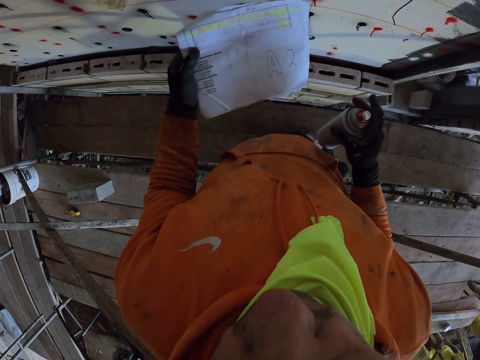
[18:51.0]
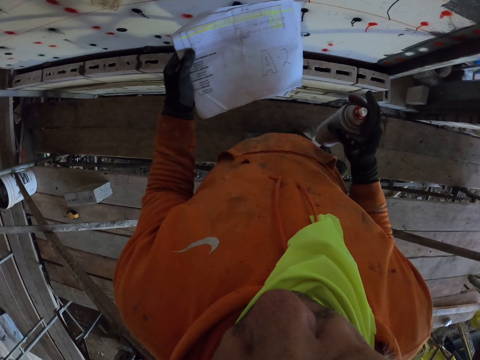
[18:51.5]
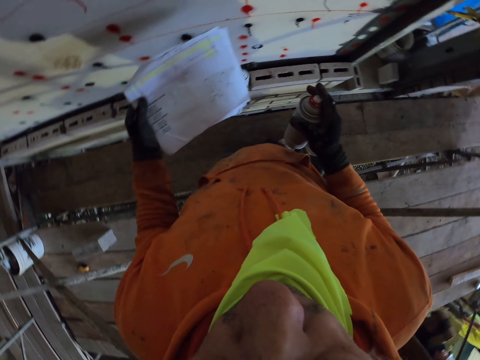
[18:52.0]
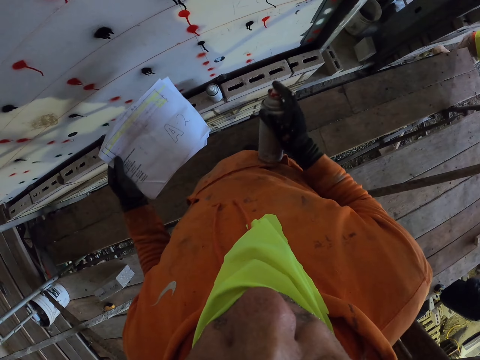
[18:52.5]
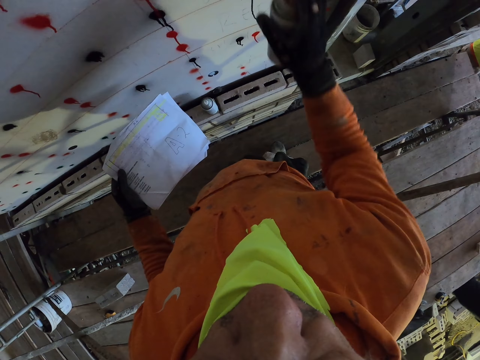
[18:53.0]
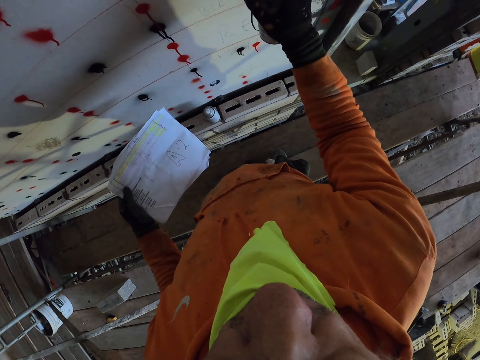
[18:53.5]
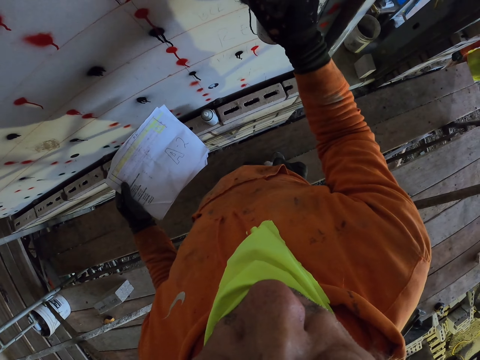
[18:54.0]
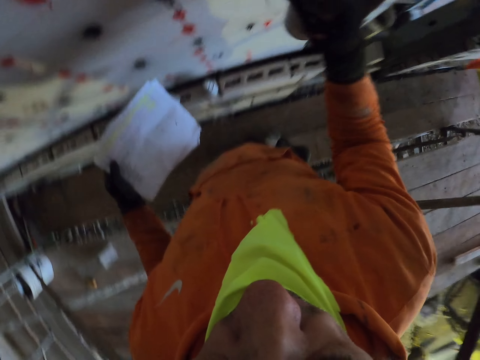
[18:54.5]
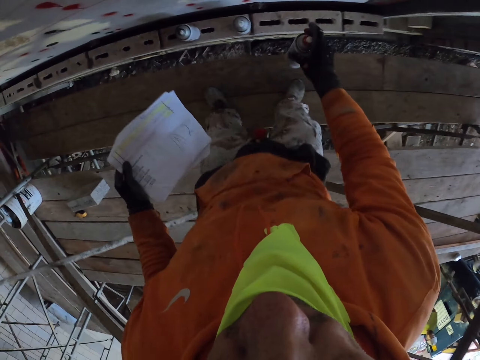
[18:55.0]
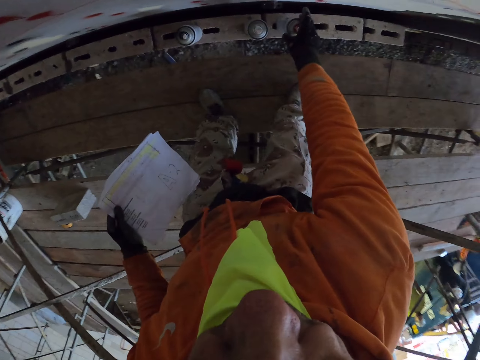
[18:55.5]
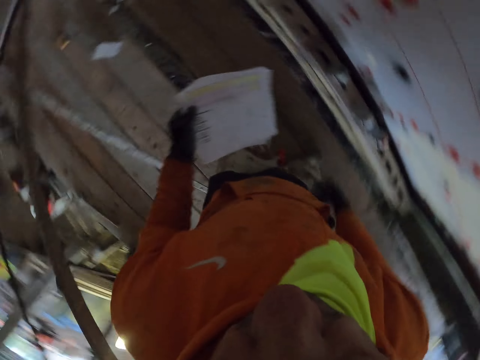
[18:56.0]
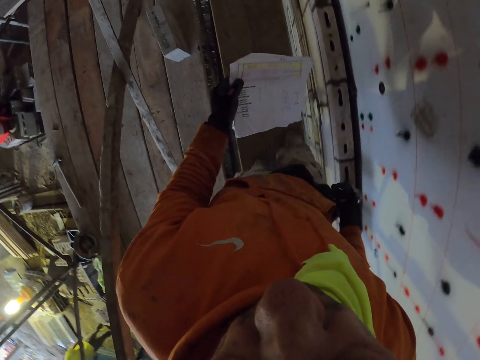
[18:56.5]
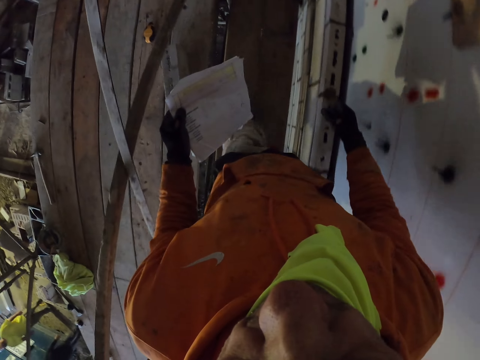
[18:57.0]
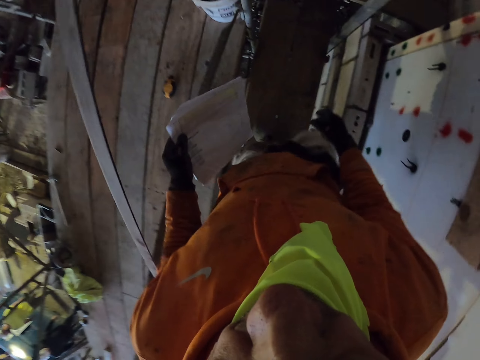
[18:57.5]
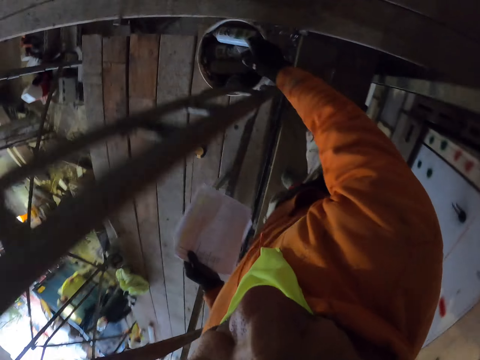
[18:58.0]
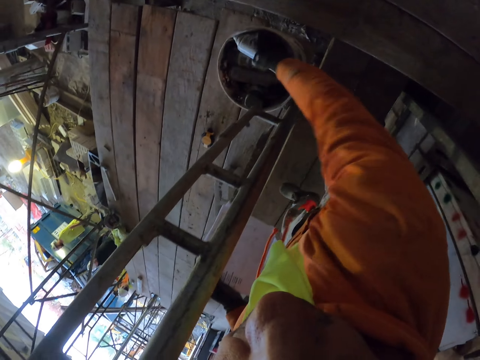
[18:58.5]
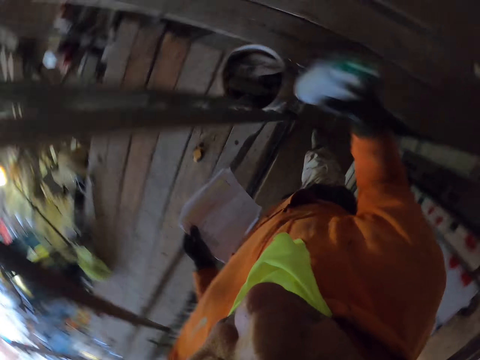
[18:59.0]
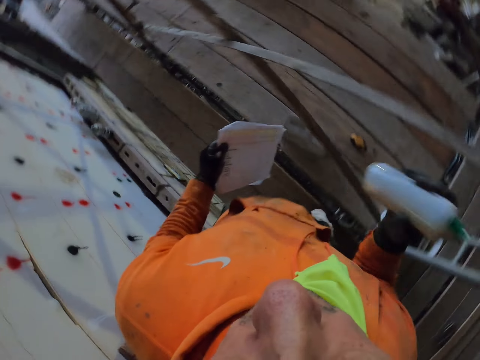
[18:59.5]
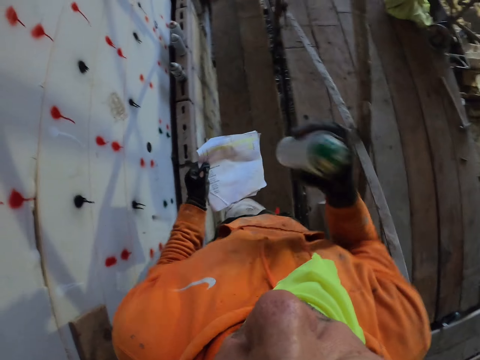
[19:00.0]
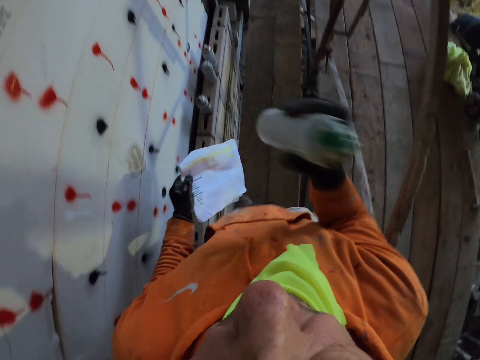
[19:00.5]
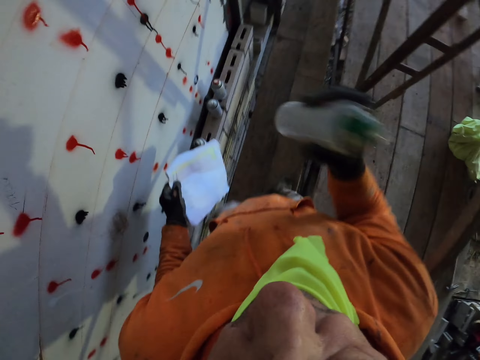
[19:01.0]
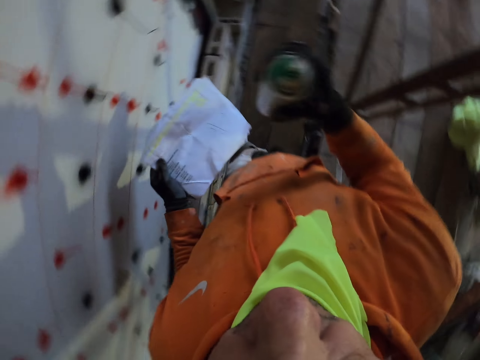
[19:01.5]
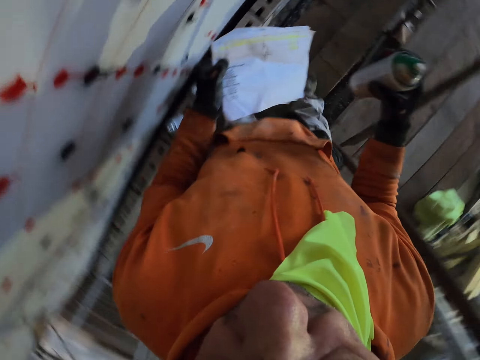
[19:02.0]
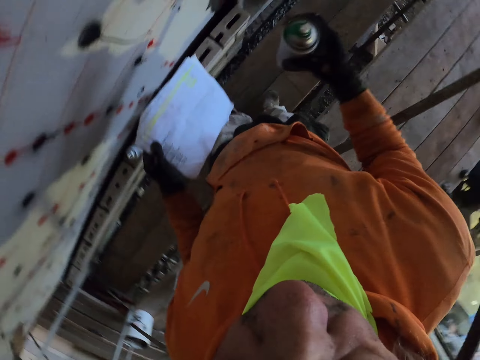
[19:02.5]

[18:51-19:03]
The camera wearer sprays the wall. They put the spray on the concrete. They walk around the room. They pick the spray. They shake the spray. They walk around the room.

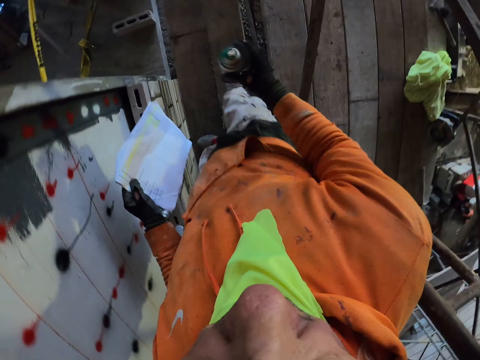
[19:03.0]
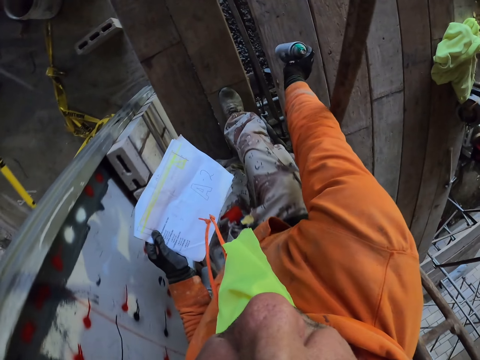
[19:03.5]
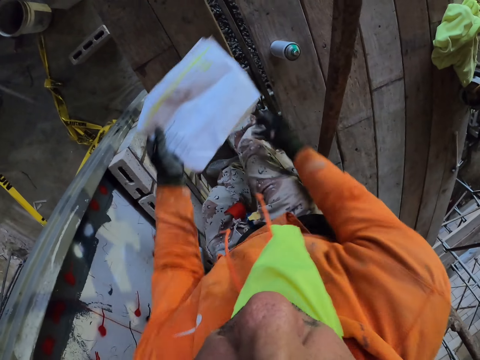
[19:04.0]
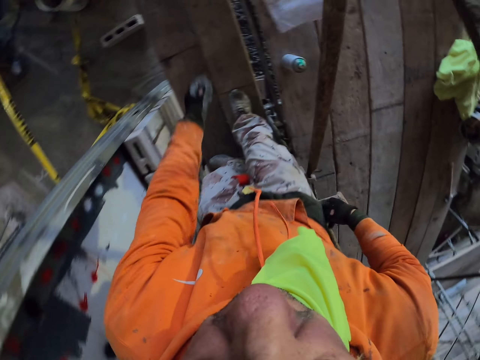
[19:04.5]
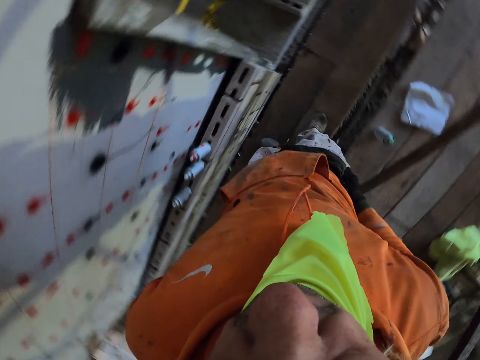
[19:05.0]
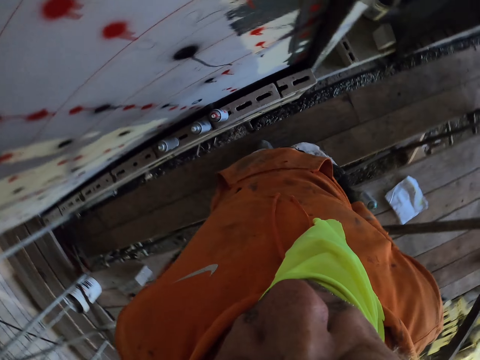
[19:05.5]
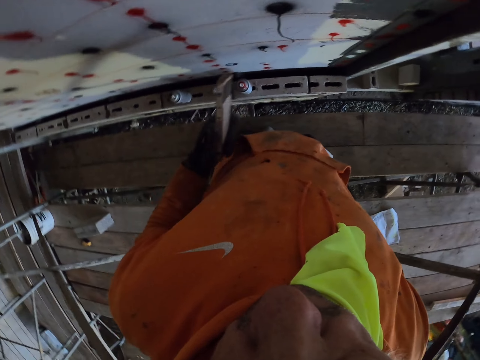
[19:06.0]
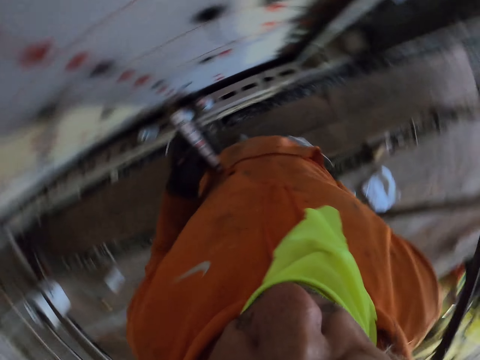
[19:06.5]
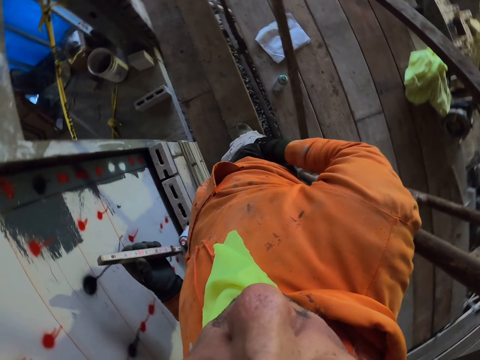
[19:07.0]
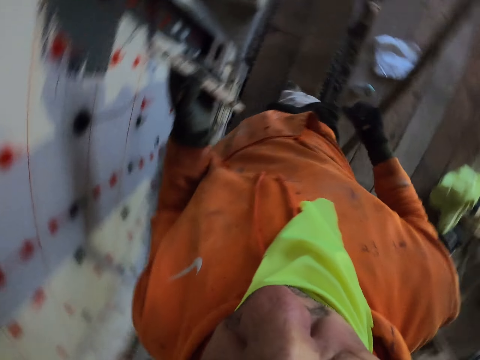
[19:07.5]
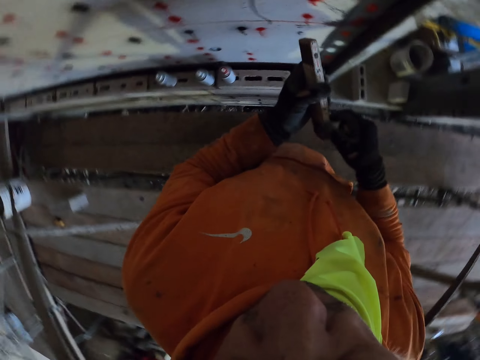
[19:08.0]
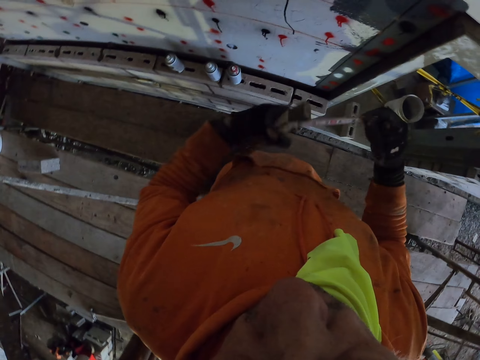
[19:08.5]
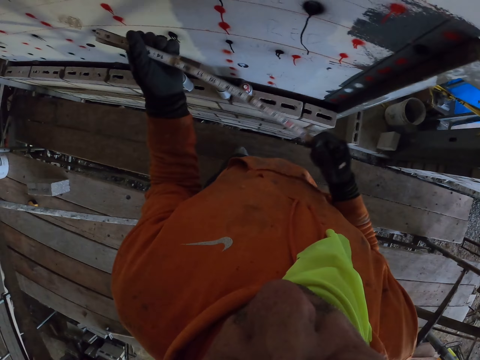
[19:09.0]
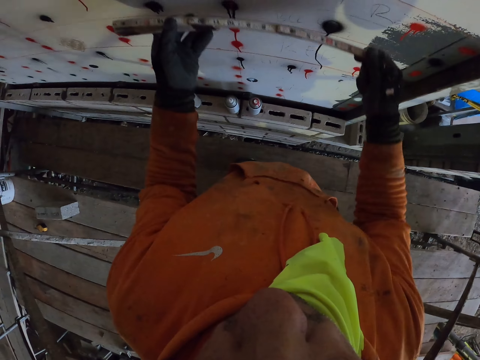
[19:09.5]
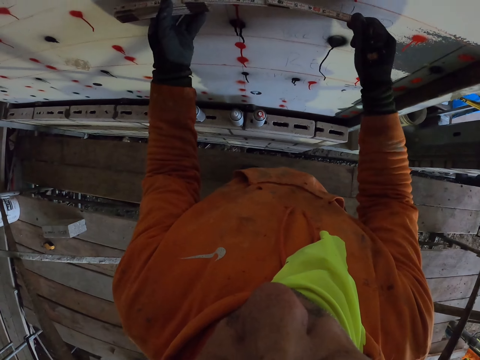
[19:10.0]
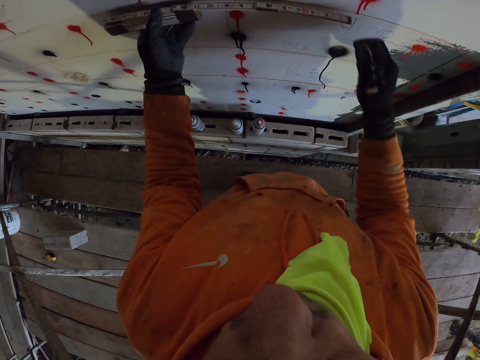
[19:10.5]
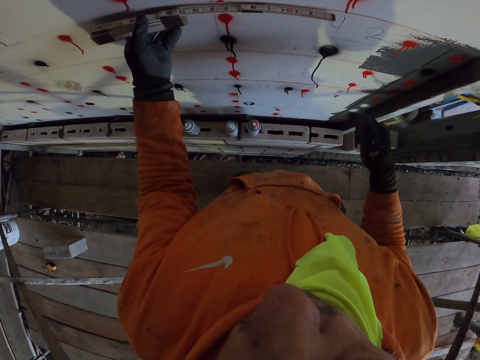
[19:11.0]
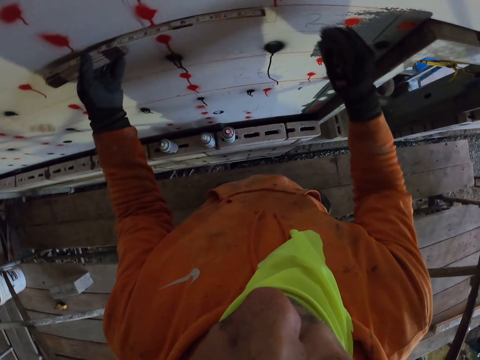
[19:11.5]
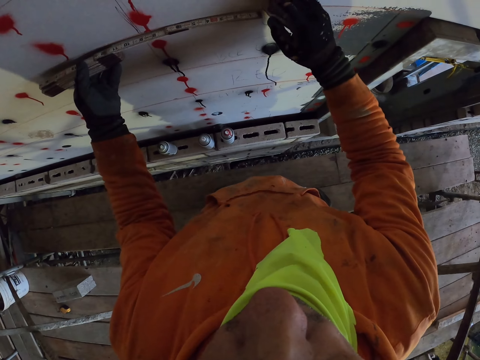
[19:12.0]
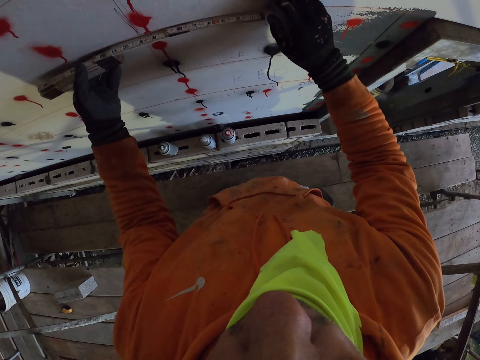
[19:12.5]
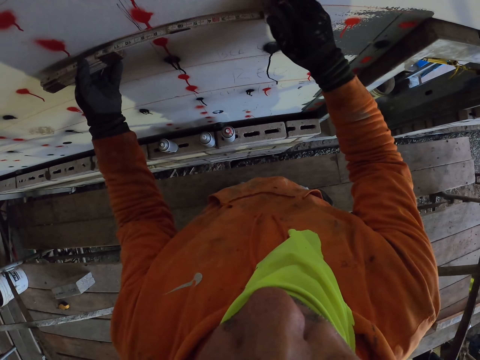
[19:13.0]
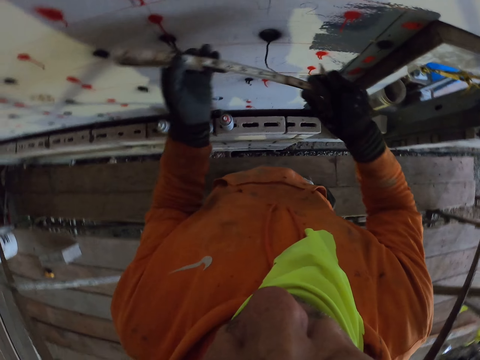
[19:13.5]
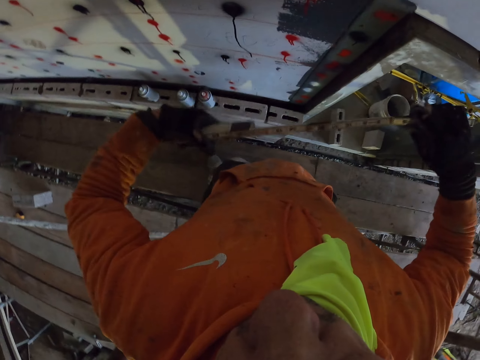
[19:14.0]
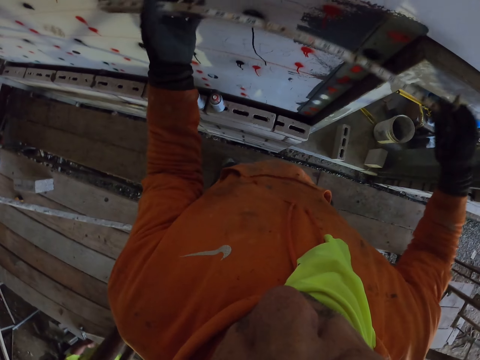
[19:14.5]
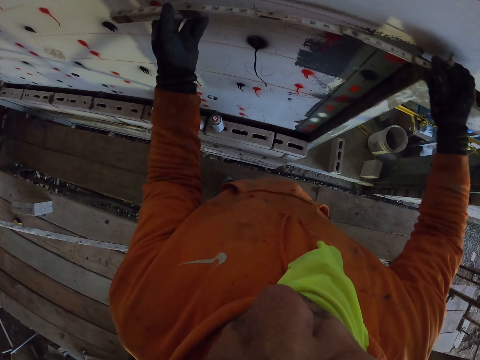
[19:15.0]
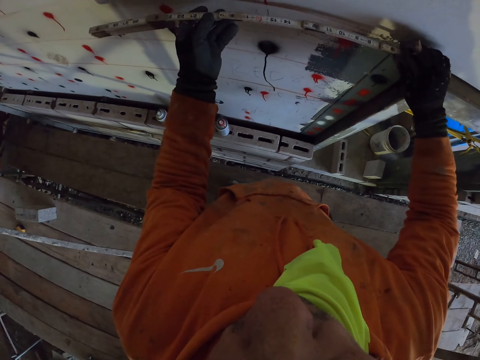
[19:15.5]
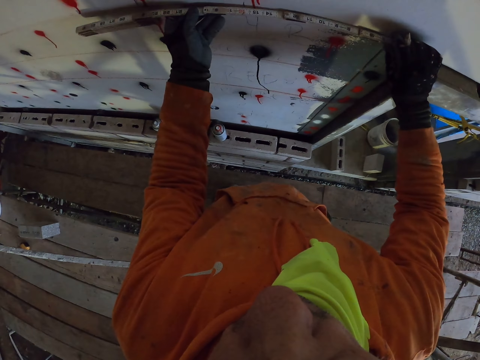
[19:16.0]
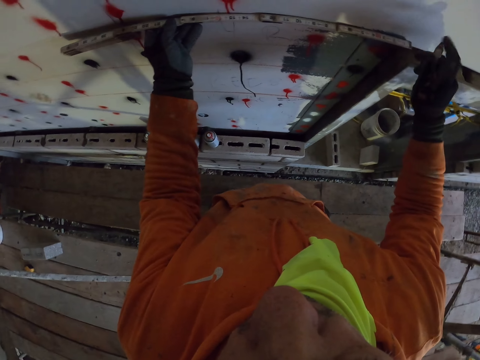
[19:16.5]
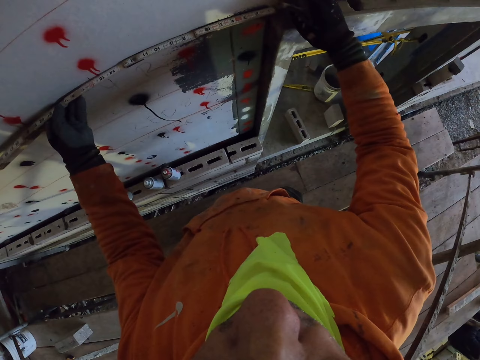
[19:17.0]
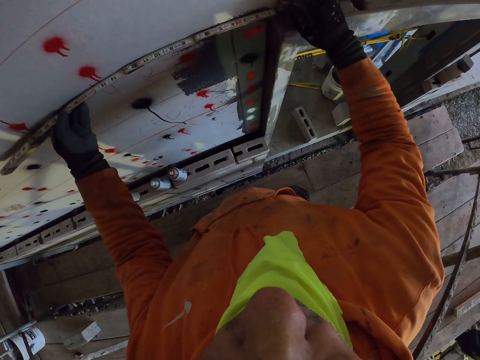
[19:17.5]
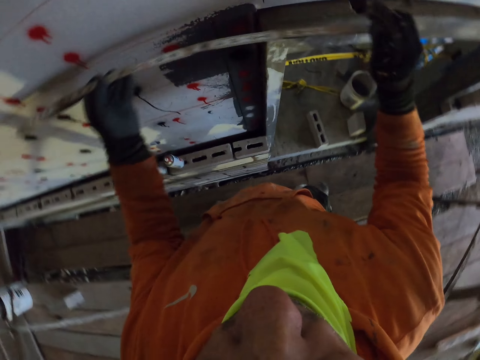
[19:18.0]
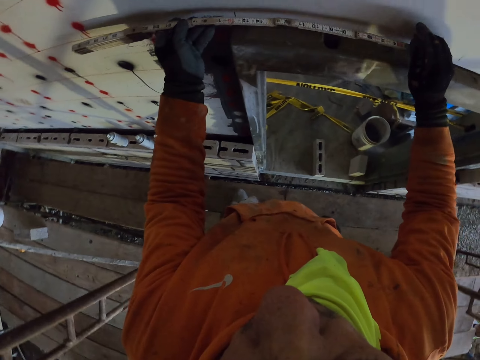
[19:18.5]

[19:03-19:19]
The camera wearer puts the spray on the scaffolding stand. They drop the paper on the scaffolding stand. They put their hand in the pocket. They turn around the room. They remove a marker from the pocket. They stretch the folding ruler or tape. They place the folding ruler on the wall. They mark a point on the wall with the marker. They stretch the folding ruler. They put the tape against the wood. They mark a point on the wall.
